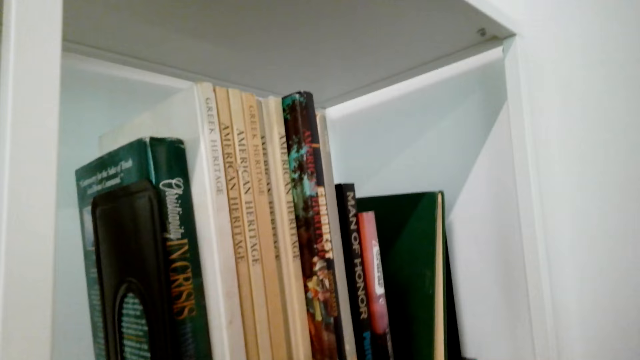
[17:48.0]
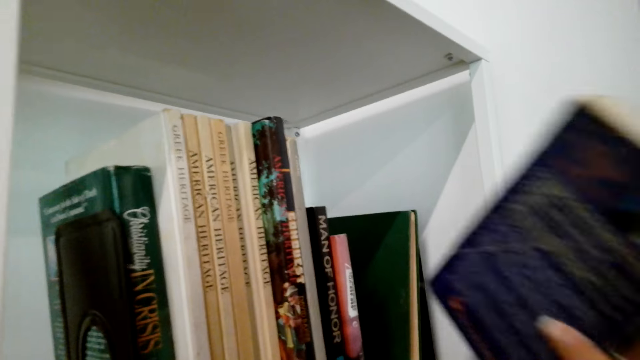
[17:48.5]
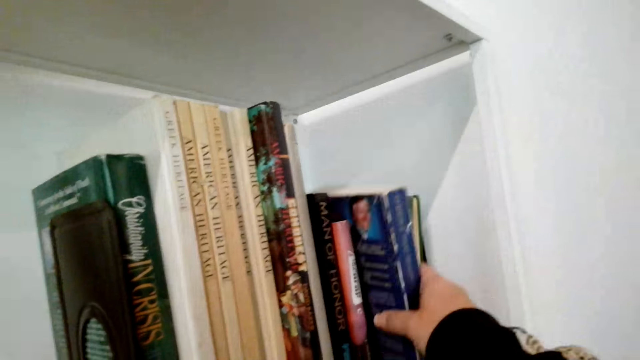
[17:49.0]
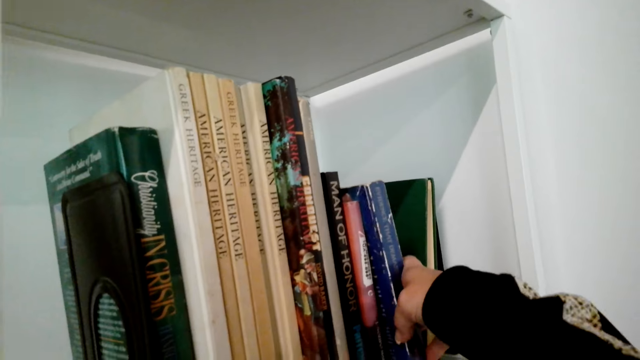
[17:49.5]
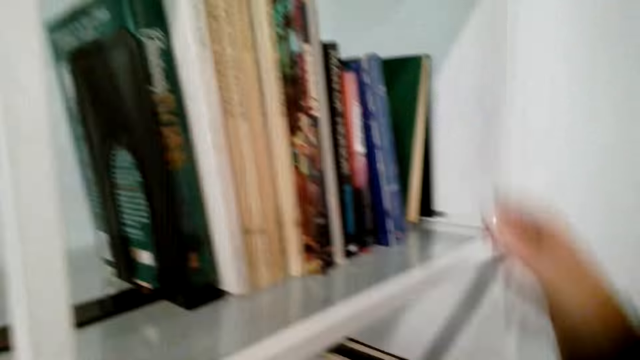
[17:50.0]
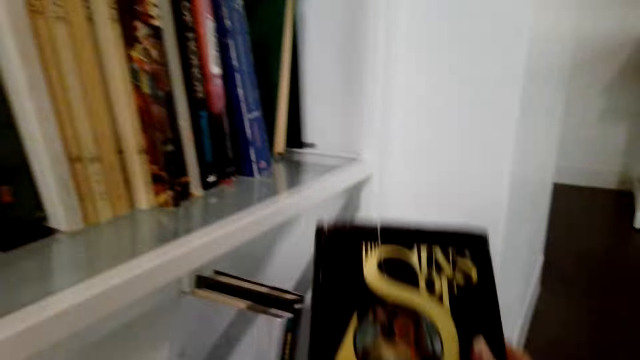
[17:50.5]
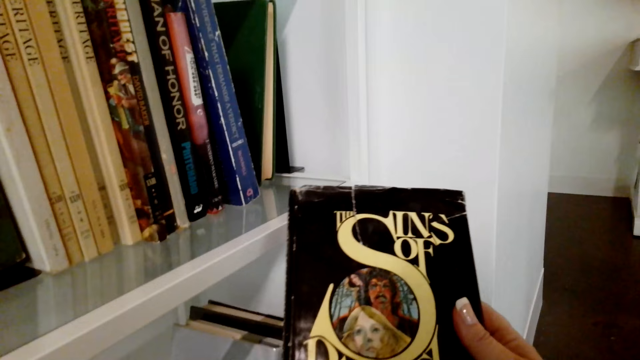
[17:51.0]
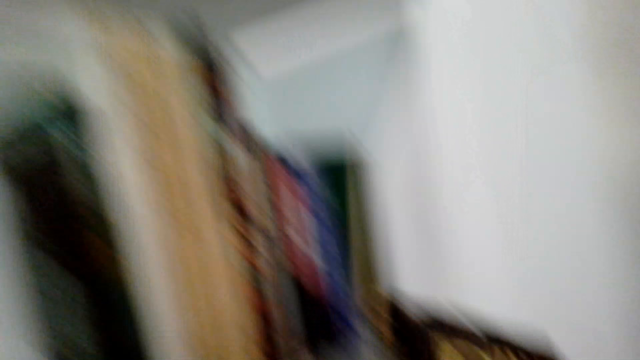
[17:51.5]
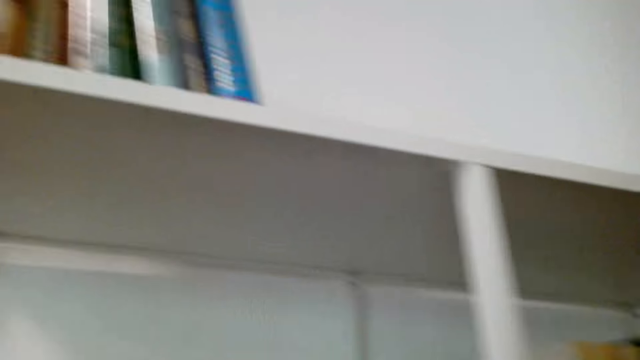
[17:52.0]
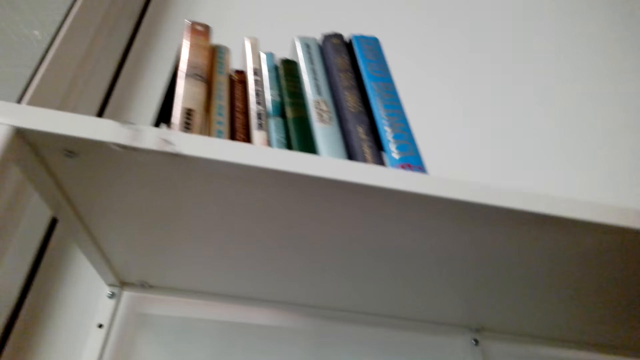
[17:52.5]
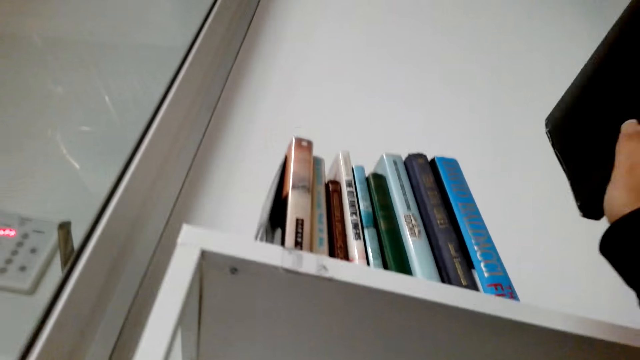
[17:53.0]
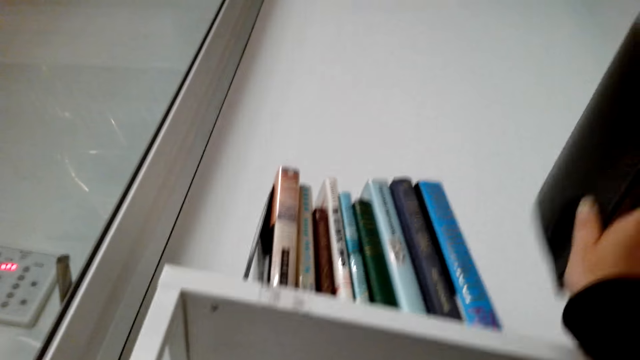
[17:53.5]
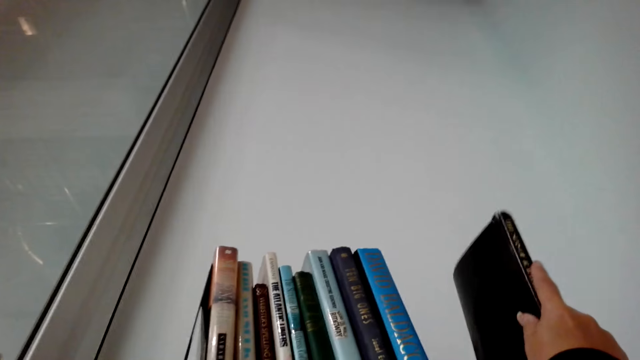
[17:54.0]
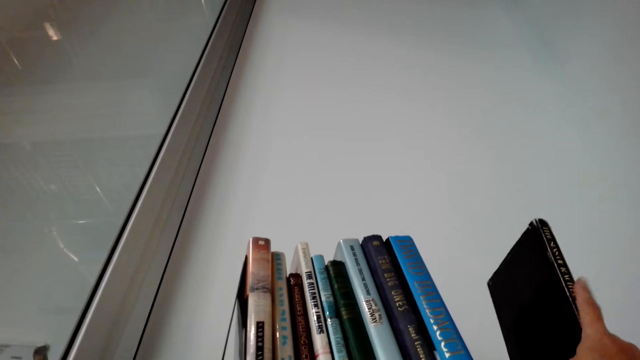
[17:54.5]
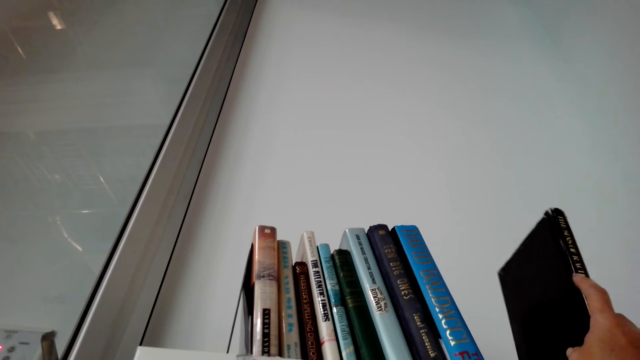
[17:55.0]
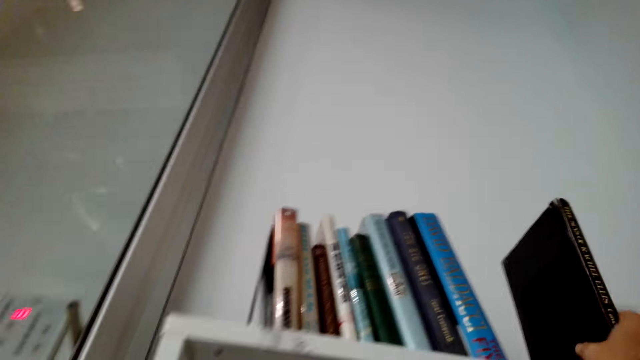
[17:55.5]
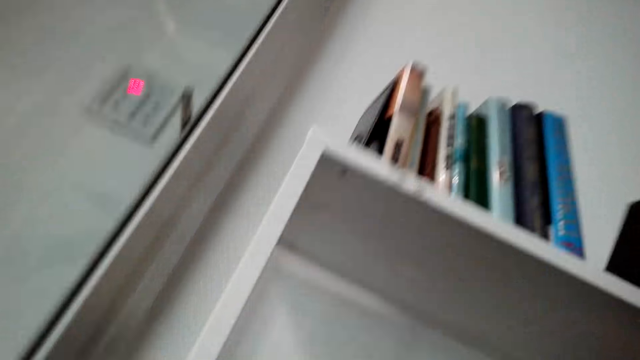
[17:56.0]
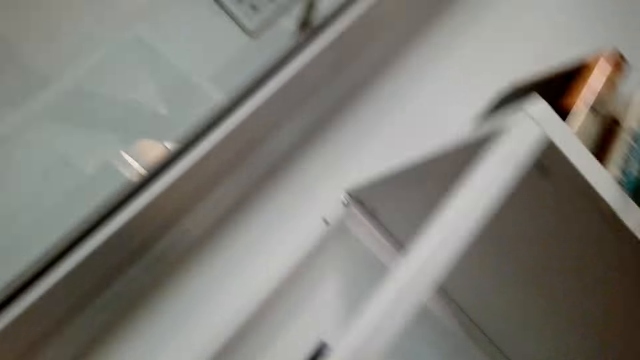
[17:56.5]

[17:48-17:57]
The camera wearer puts a book in the shelf. They pick a book. They put the book in the shelf.

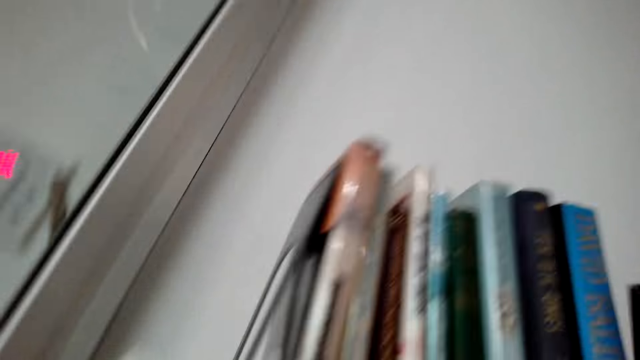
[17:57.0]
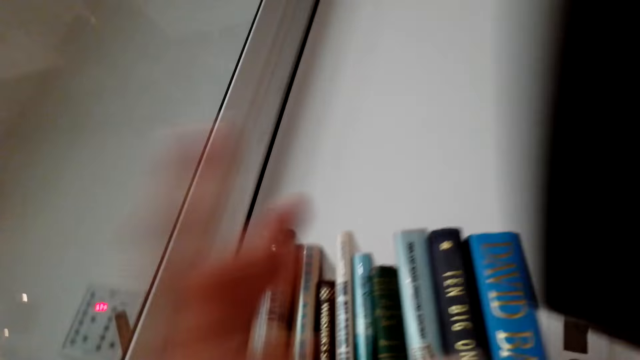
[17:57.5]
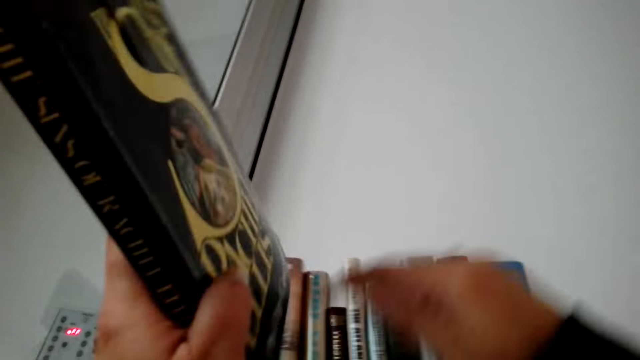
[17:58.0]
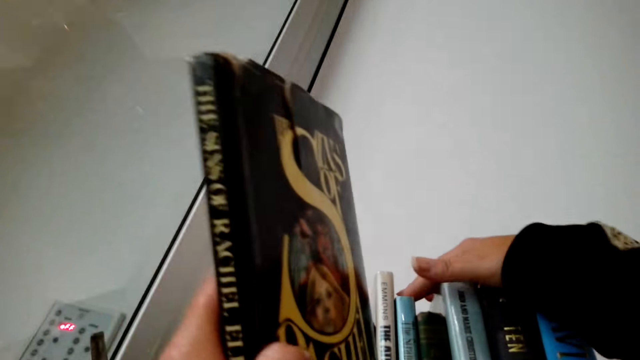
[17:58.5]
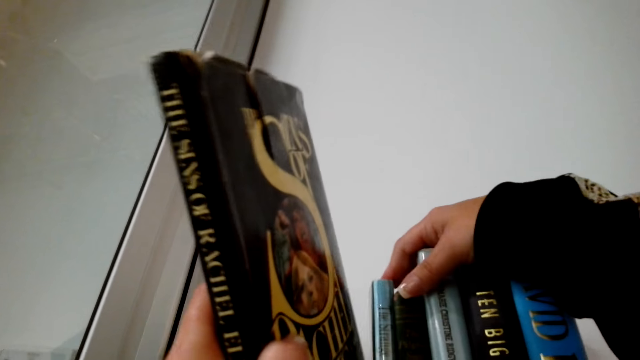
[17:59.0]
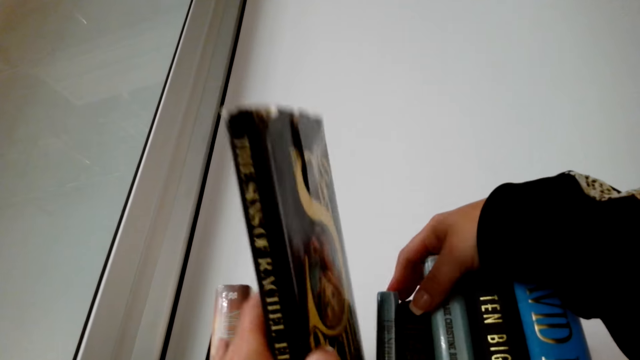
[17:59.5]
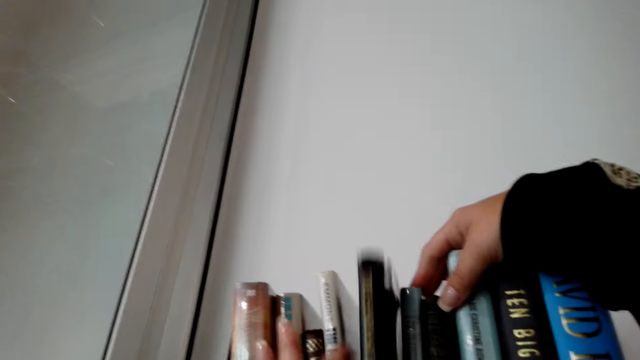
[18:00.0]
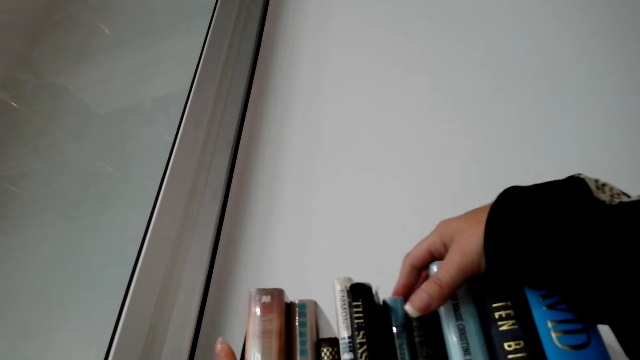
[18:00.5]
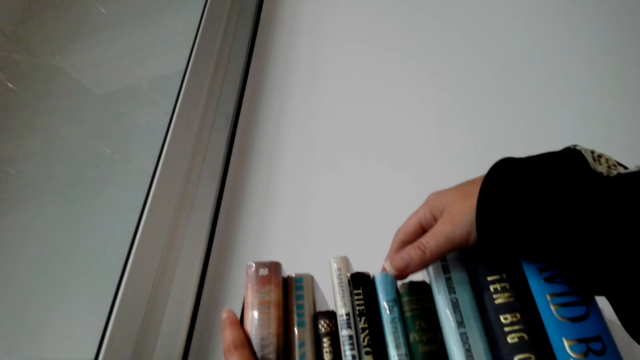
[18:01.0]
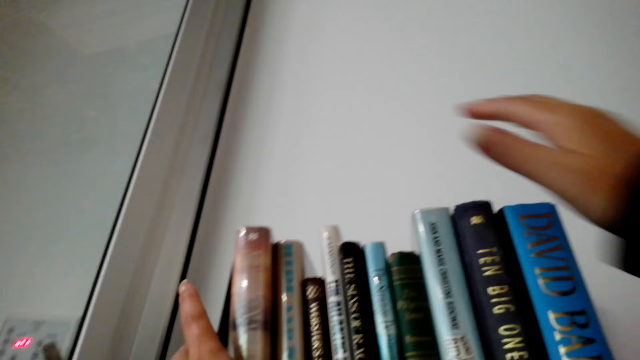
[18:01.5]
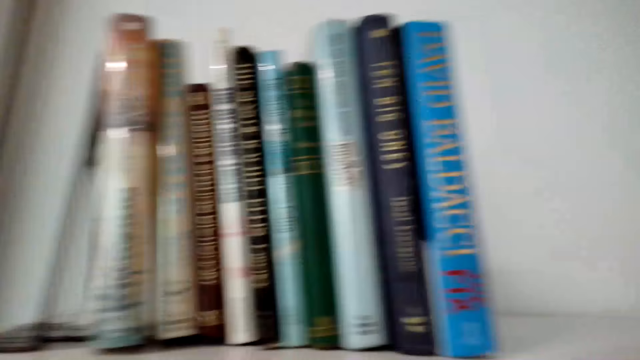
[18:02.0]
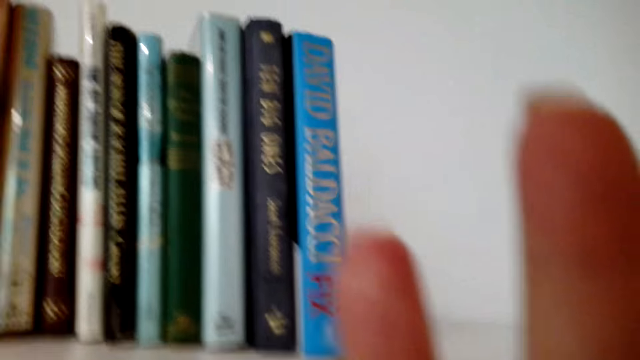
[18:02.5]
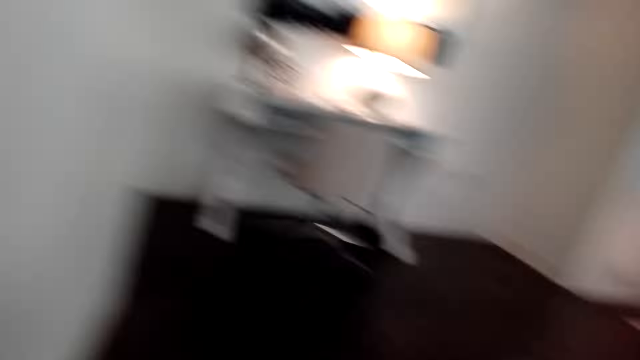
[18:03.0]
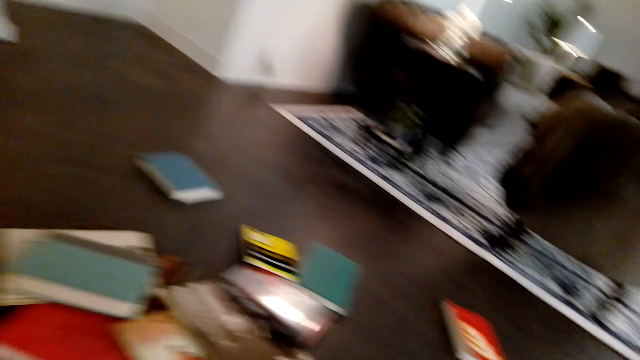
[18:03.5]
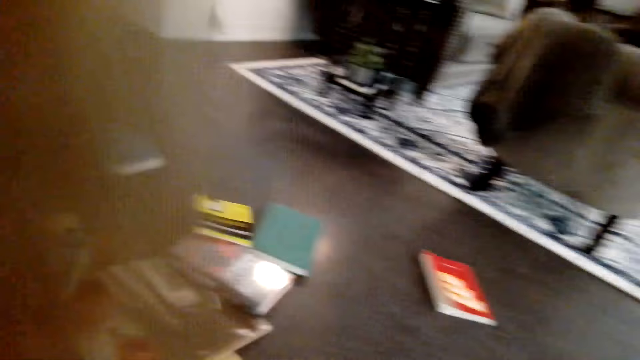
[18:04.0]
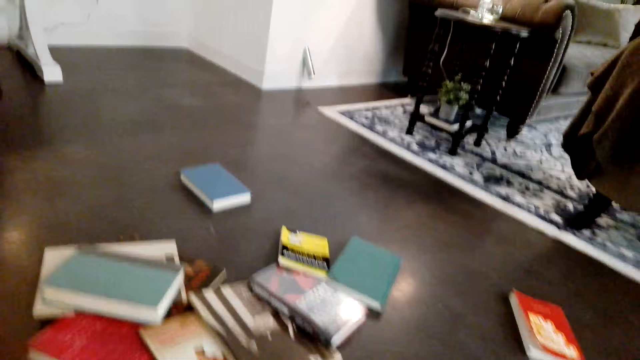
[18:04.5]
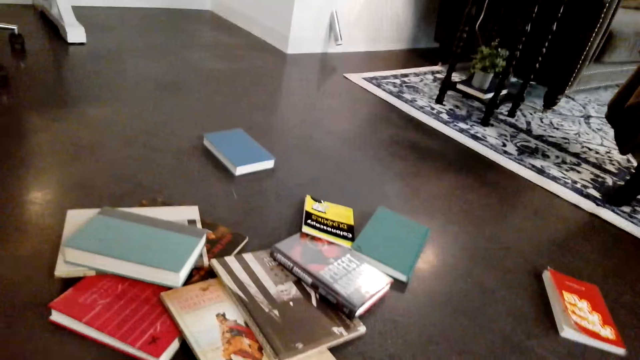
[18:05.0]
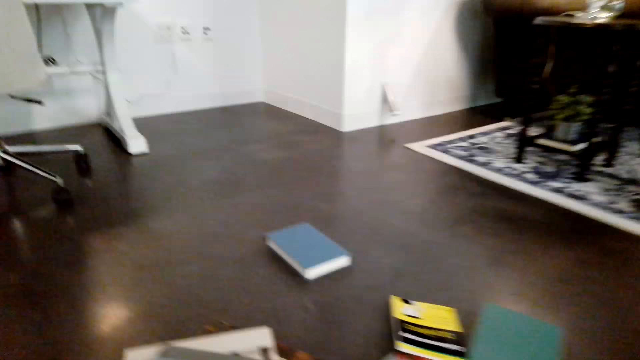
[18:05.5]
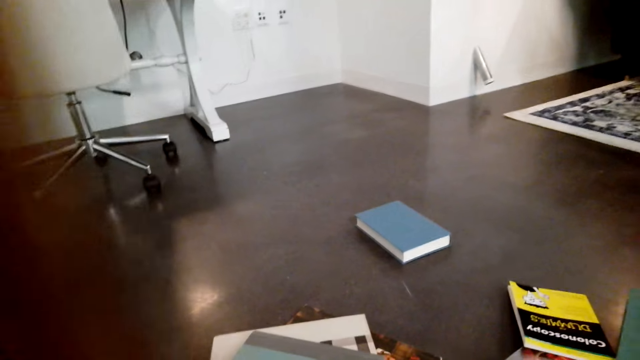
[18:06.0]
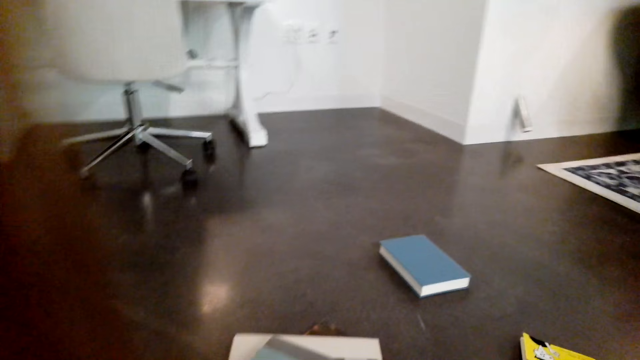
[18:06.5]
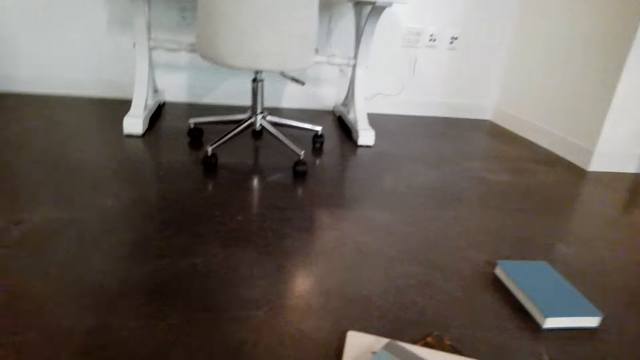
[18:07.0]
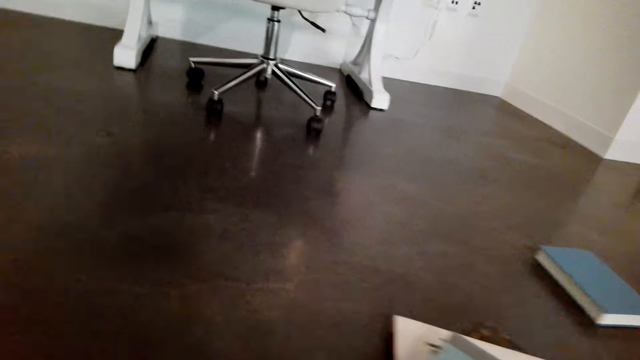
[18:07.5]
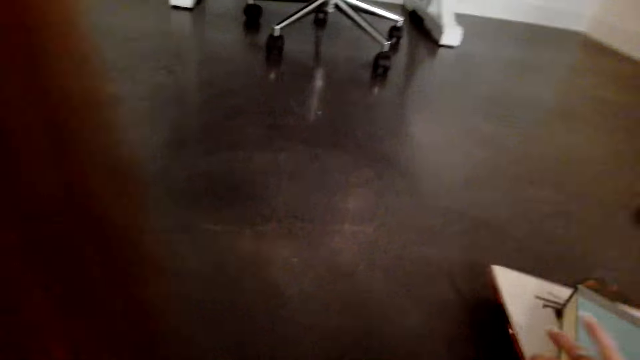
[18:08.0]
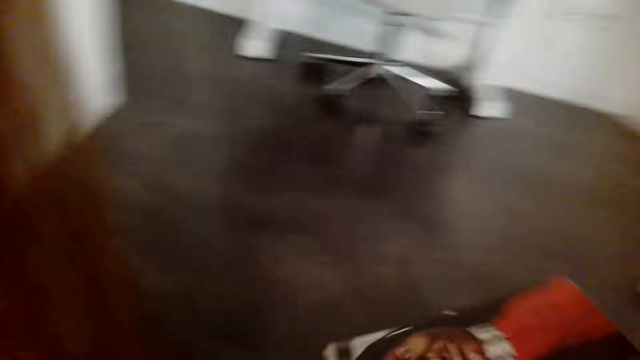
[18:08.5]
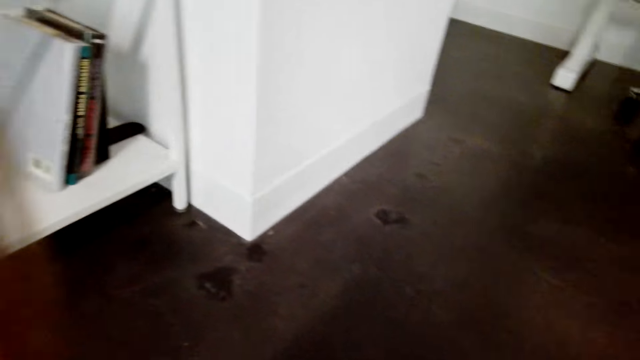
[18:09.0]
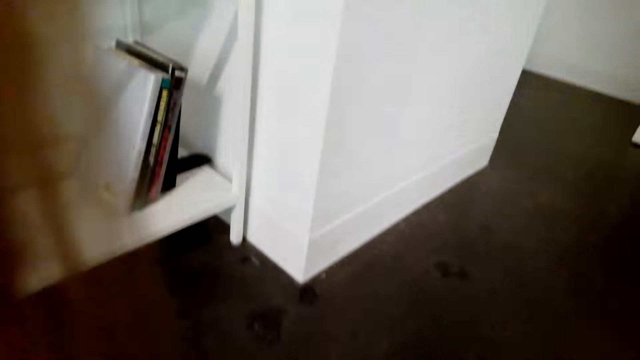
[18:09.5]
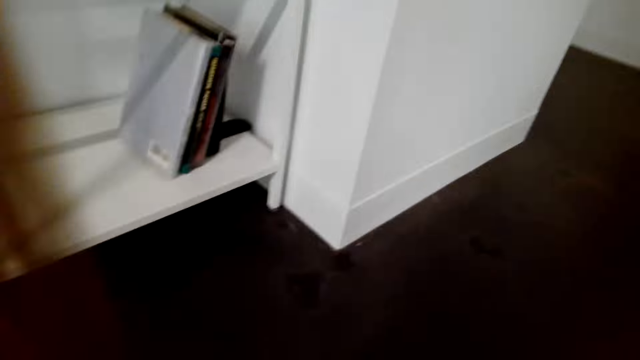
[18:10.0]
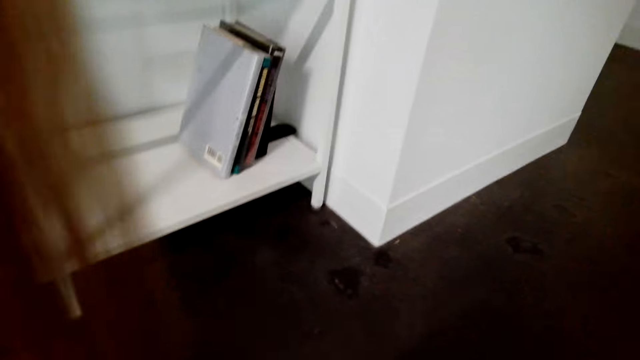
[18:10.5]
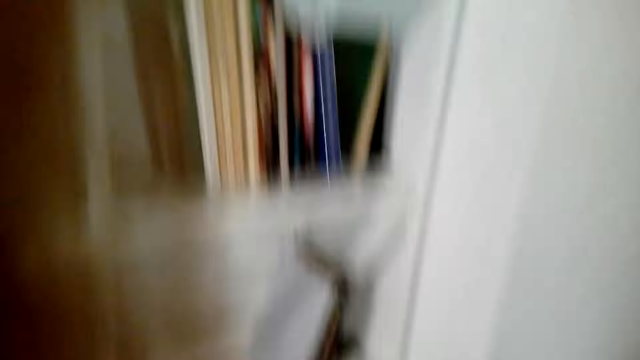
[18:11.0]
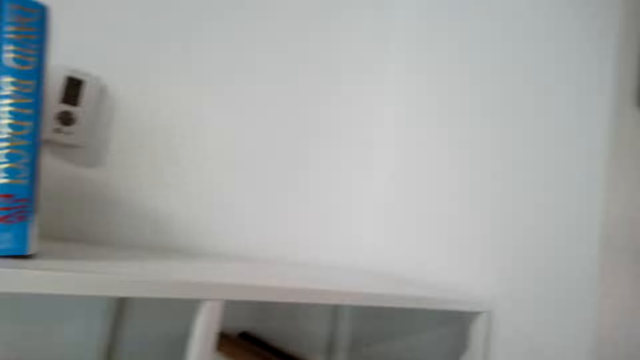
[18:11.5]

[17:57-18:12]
The camera wearer picks up a book. They put the book in the shelf. They raise their hands. They pick up books from the floor. They pick up the book. They arrange the books in the shelves.
